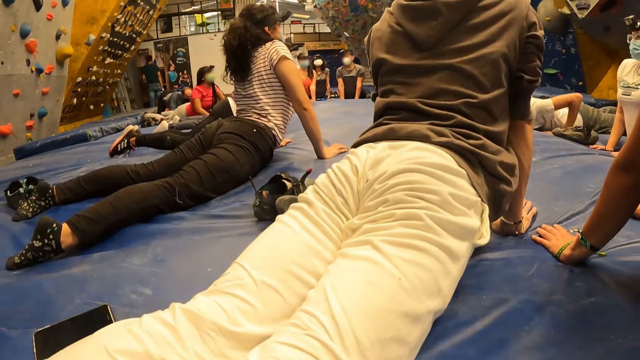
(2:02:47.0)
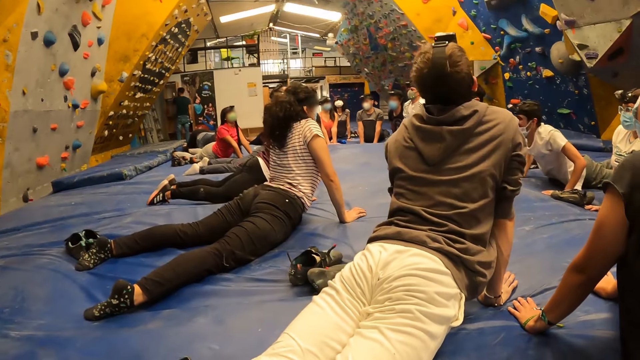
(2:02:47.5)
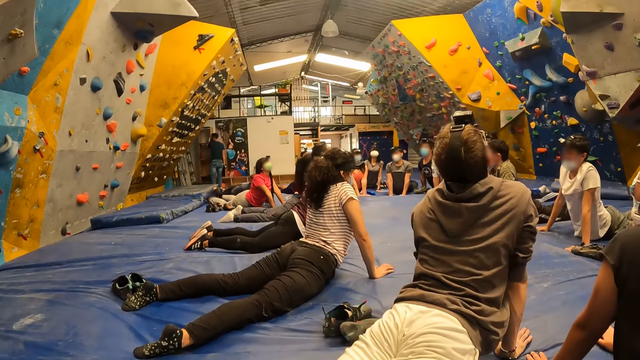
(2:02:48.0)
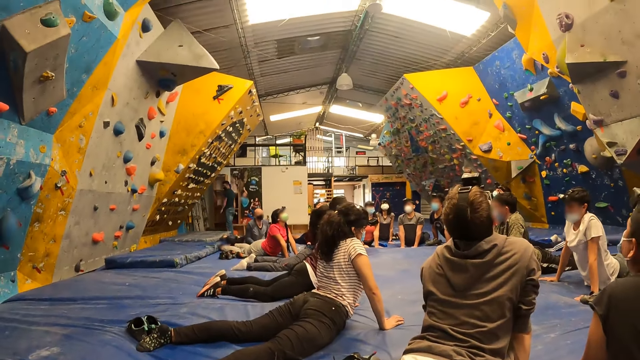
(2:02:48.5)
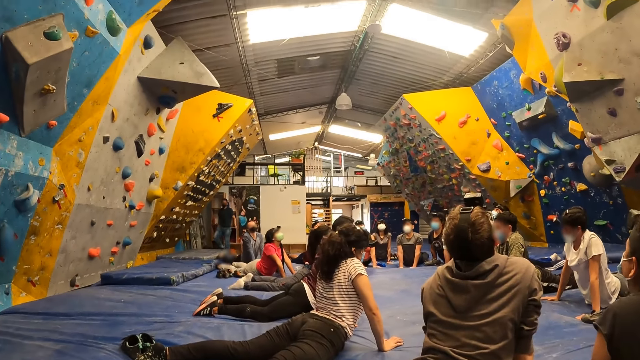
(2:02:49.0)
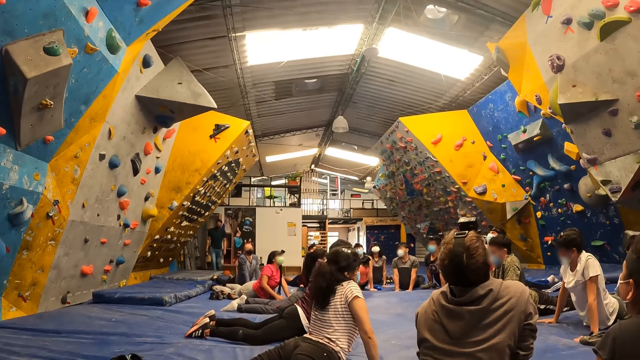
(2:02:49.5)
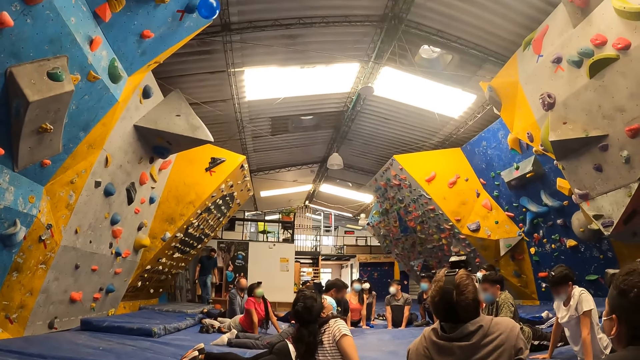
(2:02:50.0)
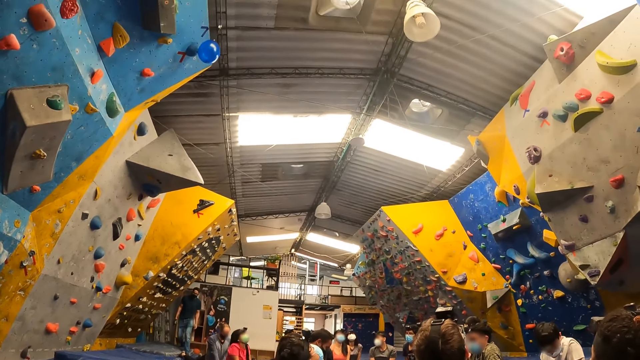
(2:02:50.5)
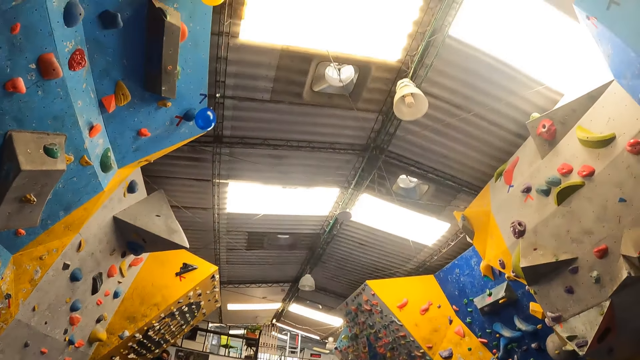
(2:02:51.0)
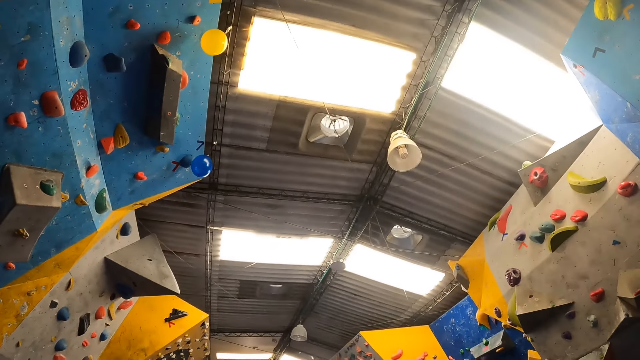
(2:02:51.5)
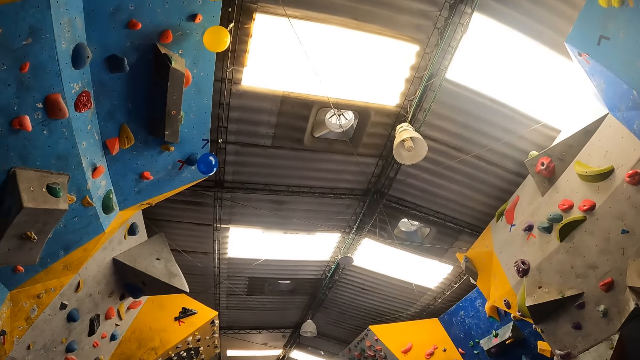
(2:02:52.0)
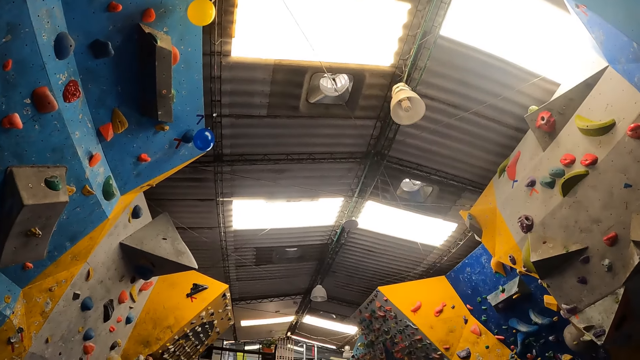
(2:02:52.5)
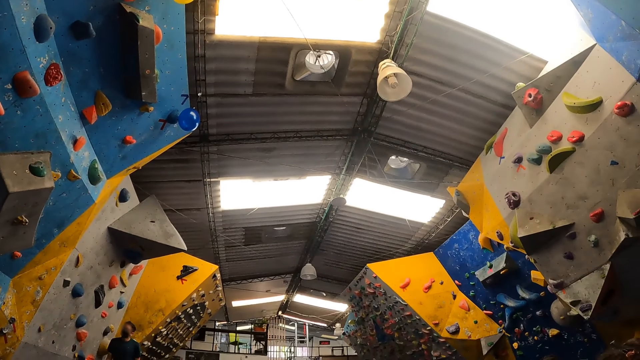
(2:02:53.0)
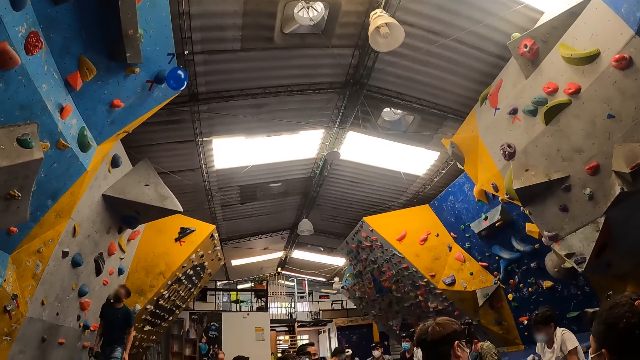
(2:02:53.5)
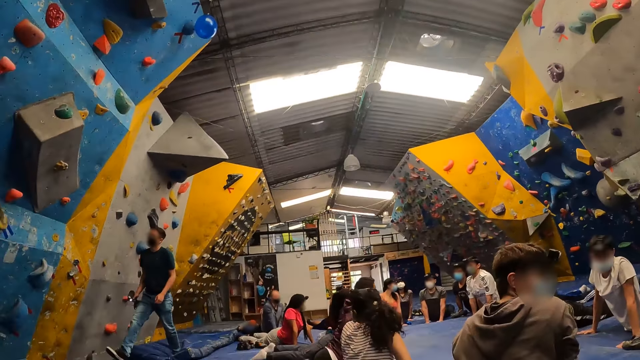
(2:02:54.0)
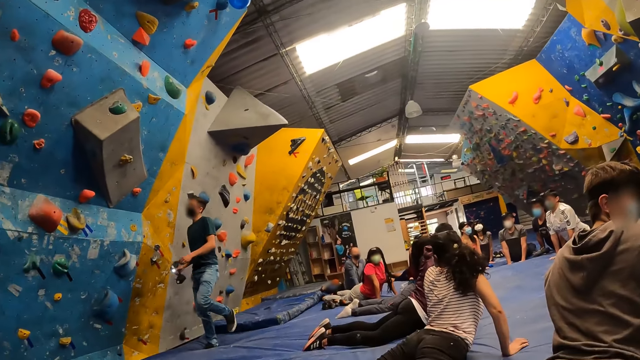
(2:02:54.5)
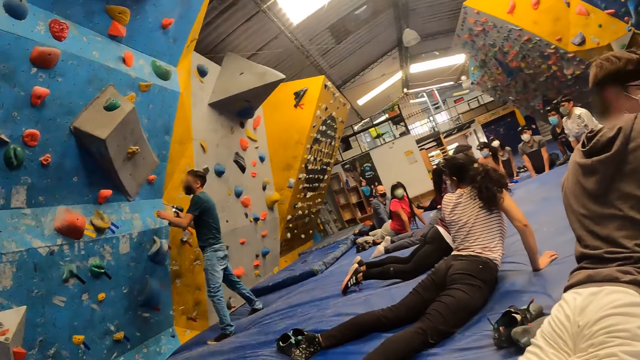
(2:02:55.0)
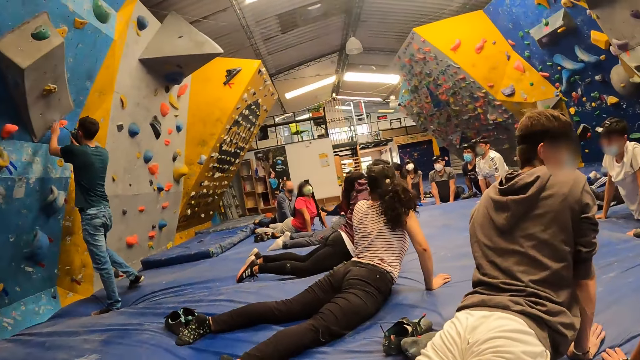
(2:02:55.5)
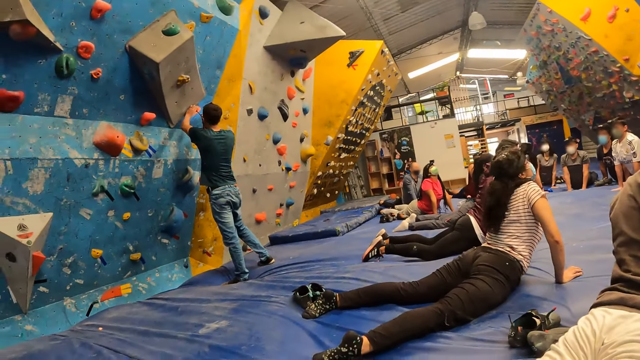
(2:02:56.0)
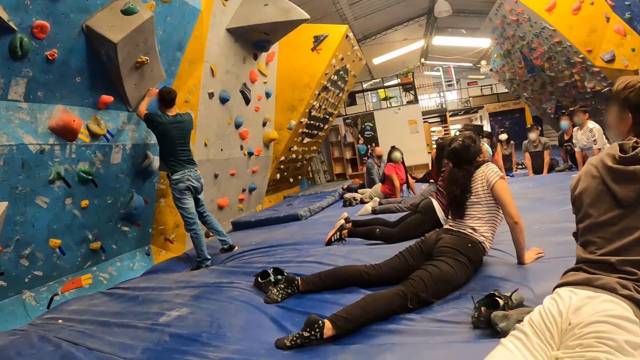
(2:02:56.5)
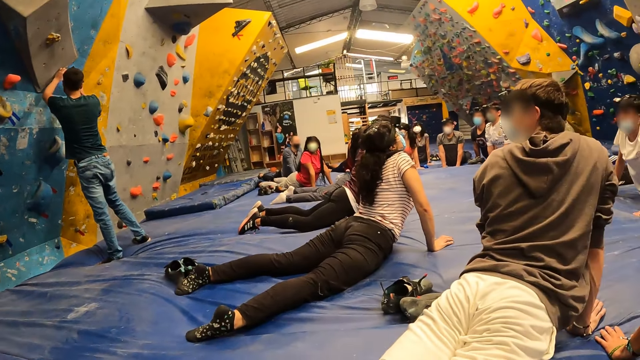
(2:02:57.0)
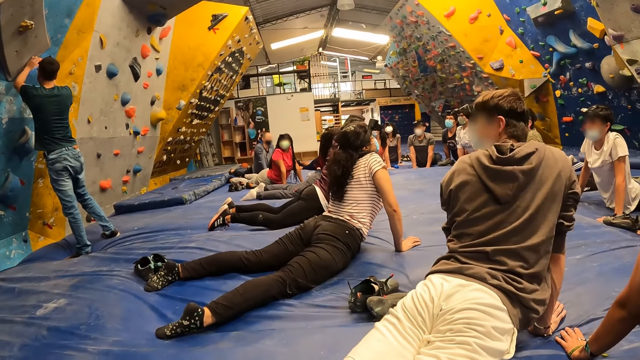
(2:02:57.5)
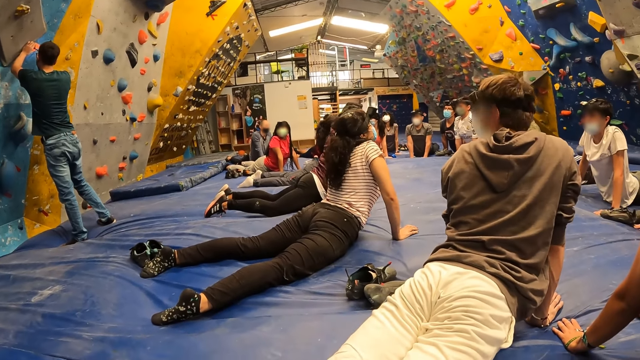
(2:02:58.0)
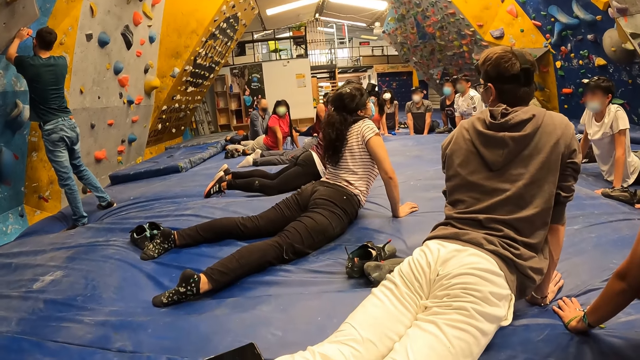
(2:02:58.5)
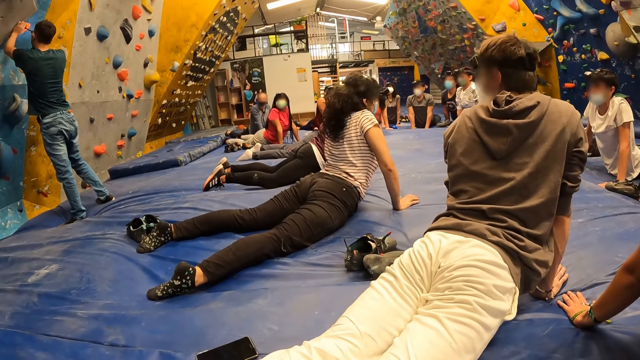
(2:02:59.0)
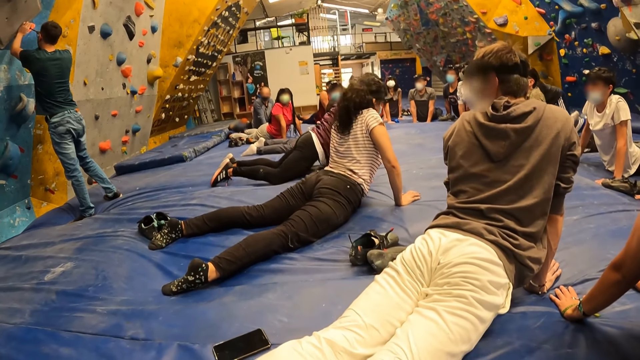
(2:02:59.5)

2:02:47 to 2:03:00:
The man screws a climbing stone on the bouldering wall with an electric screwdriver in his right hand.

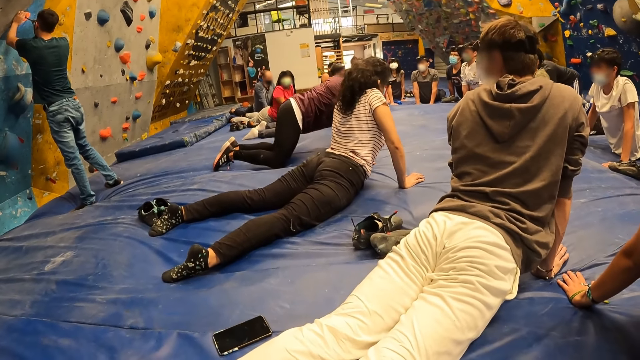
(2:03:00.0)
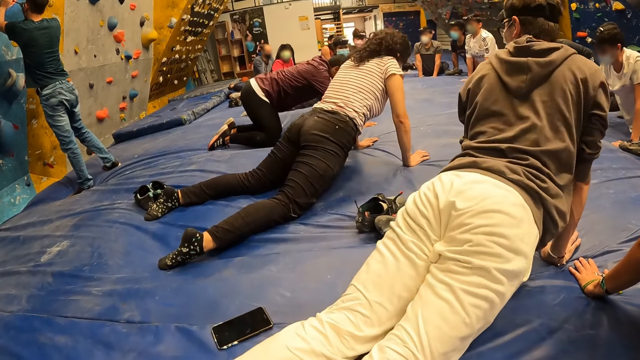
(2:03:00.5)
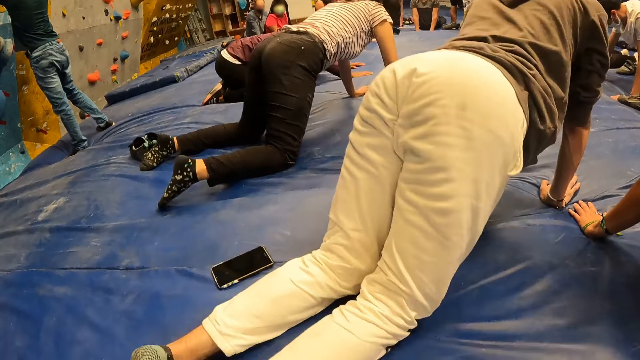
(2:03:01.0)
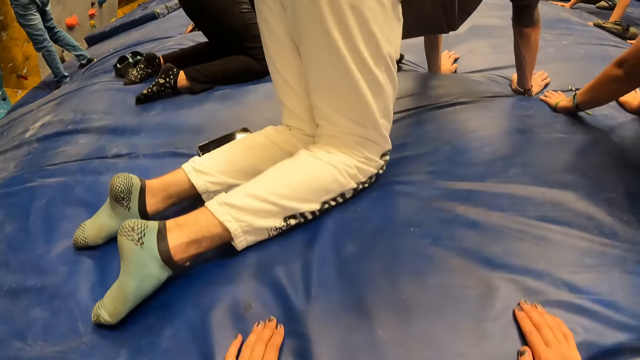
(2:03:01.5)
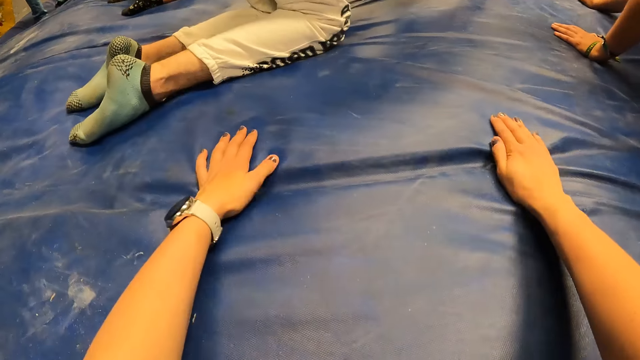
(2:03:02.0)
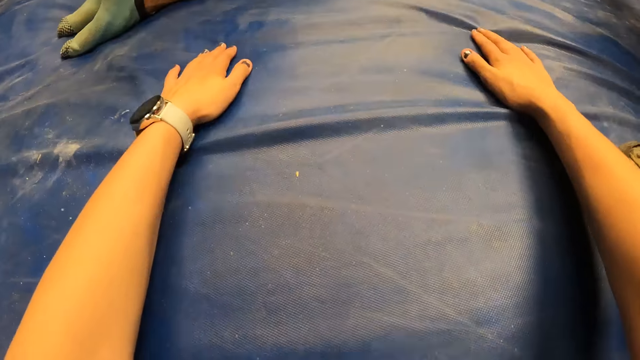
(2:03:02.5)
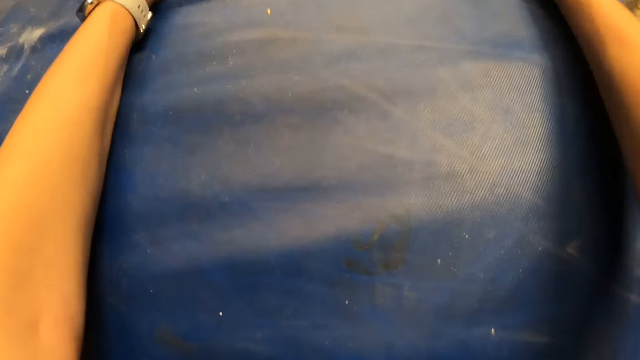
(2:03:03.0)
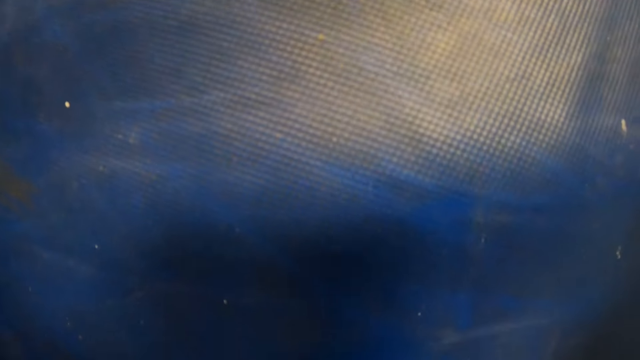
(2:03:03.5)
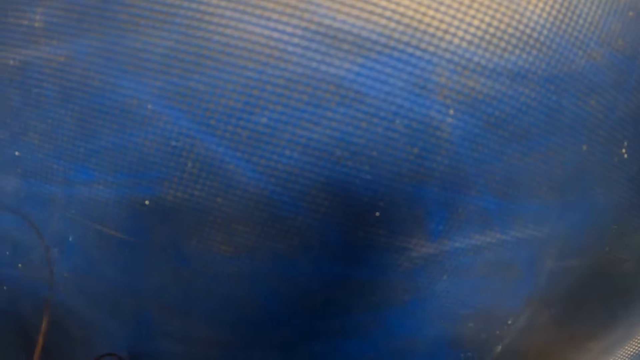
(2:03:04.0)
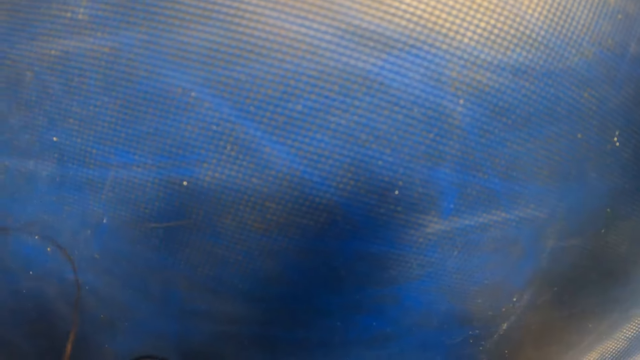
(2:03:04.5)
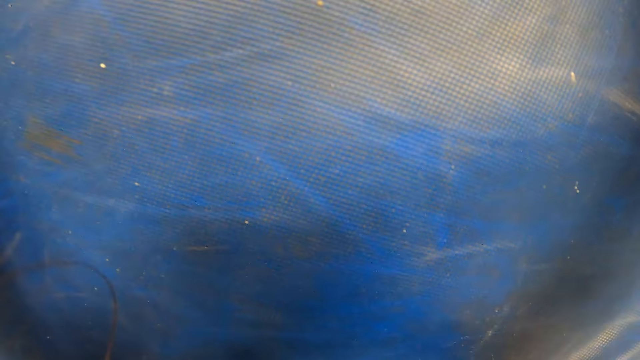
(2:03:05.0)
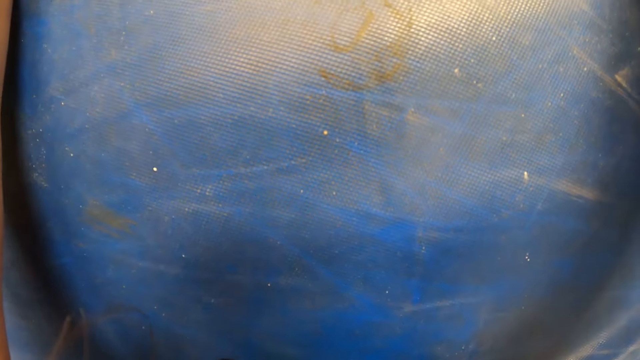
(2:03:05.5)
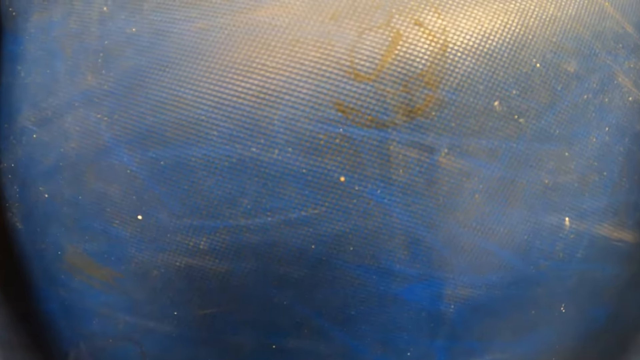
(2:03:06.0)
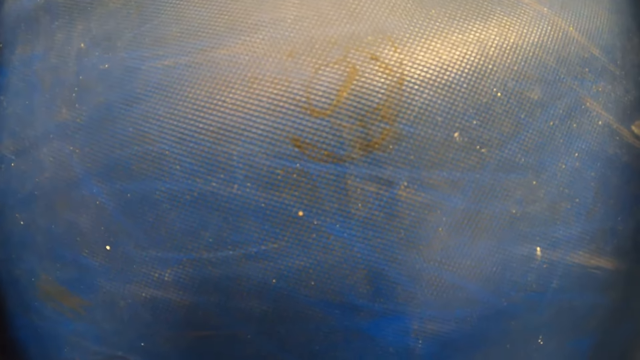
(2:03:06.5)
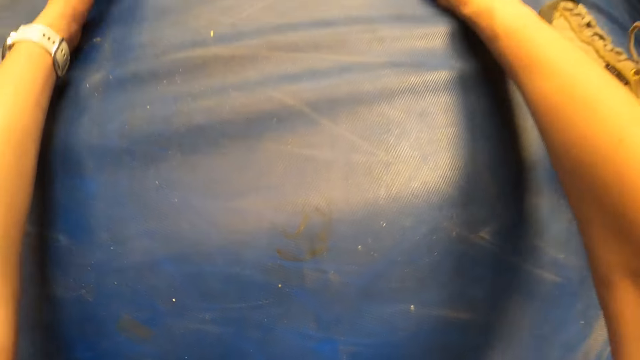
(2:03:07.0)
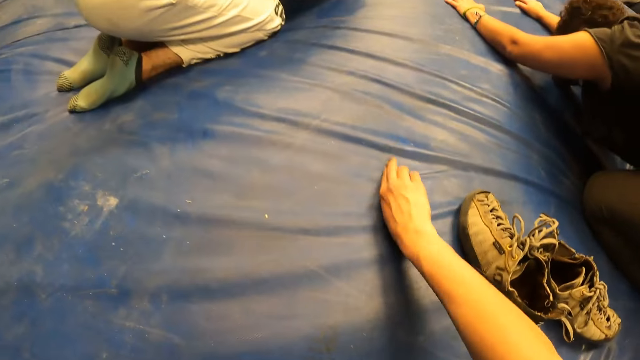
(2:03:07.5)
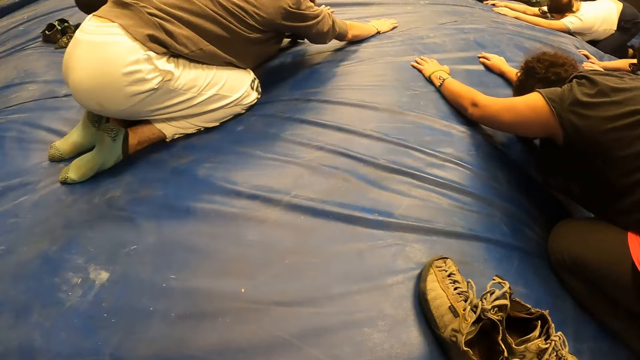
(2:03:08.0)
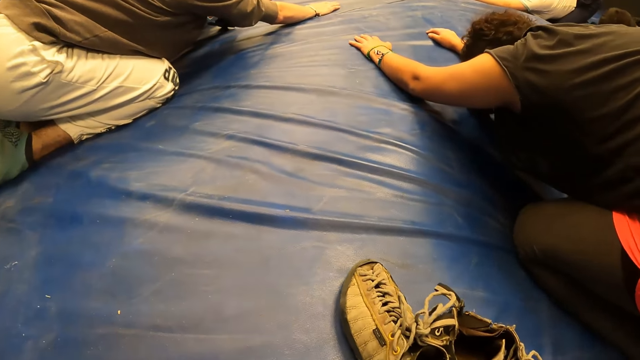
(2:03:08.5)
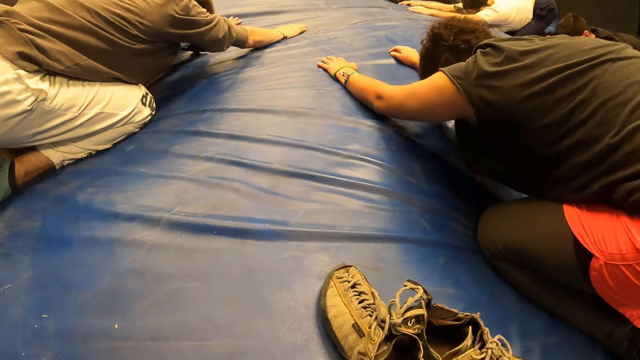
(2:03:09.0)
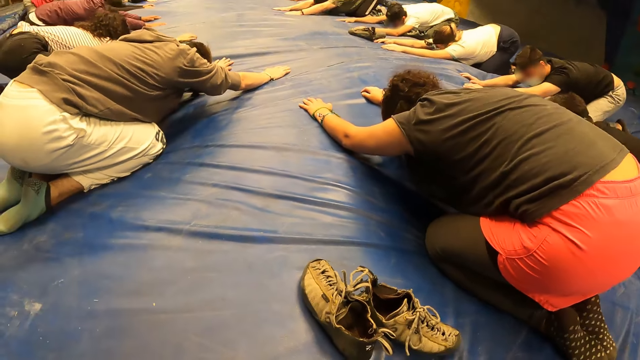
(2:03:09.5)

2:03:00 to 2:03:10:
The camera wearer leans forward towards the surface. They gaze at the surface. They withdraw hands. They gaze at the surface.
